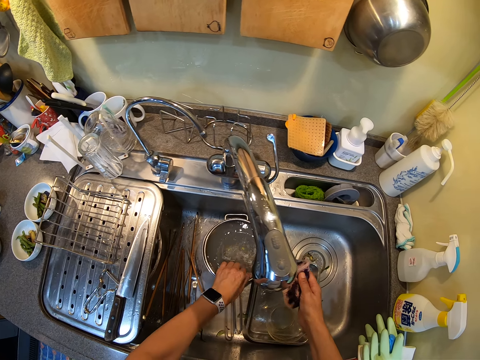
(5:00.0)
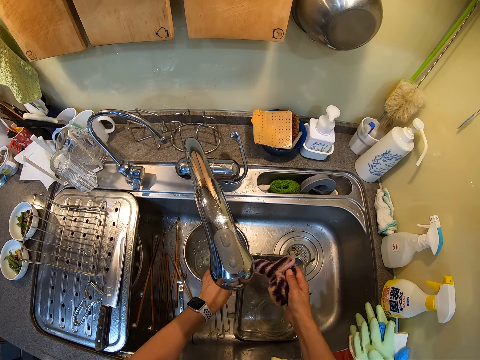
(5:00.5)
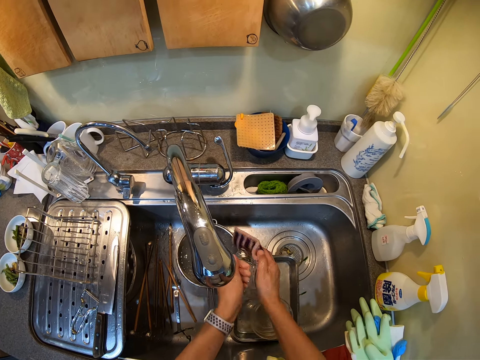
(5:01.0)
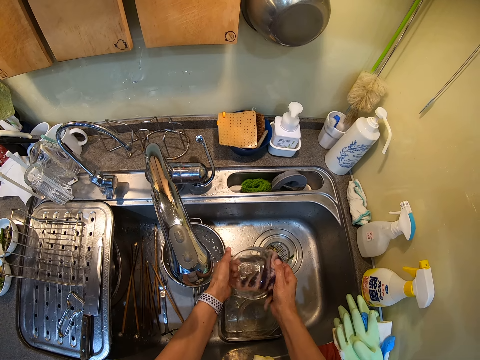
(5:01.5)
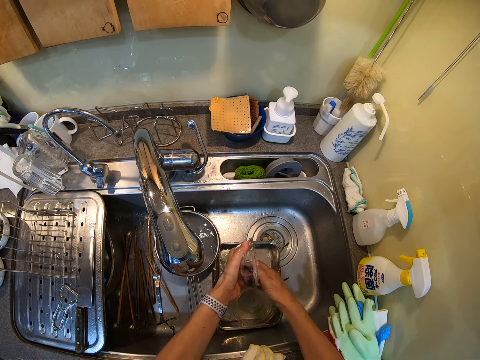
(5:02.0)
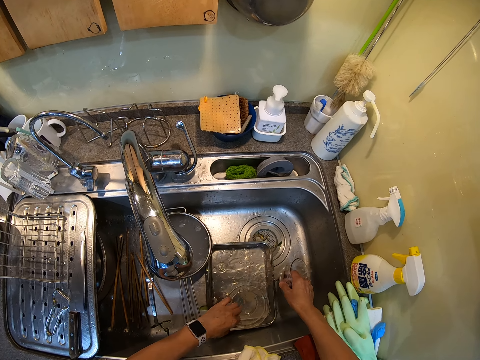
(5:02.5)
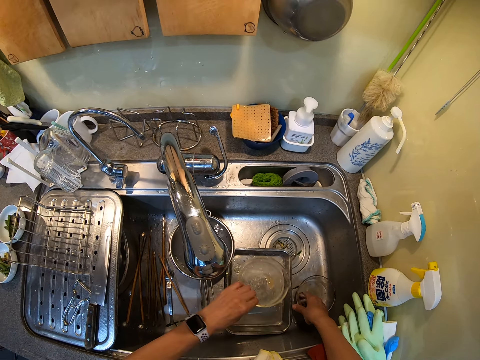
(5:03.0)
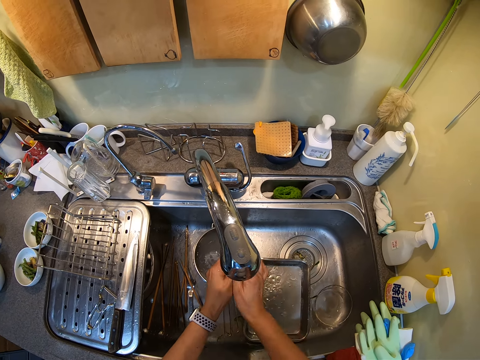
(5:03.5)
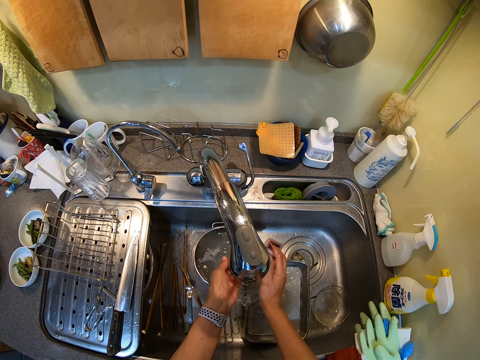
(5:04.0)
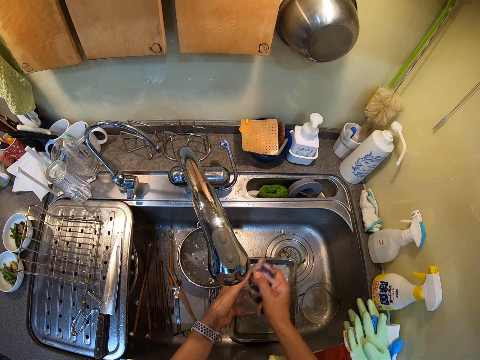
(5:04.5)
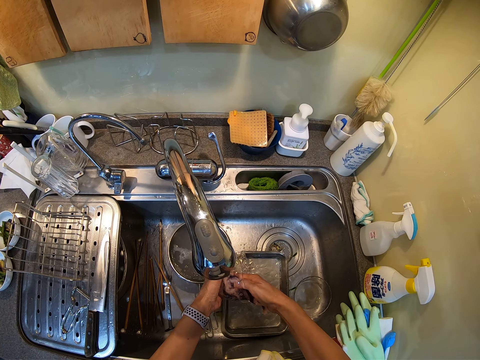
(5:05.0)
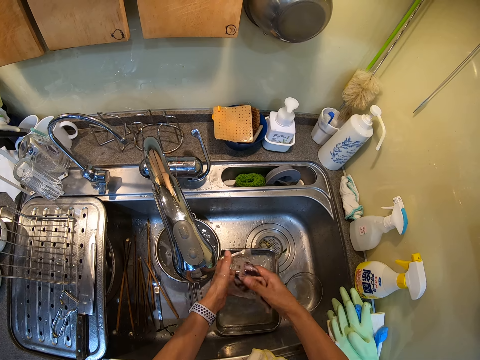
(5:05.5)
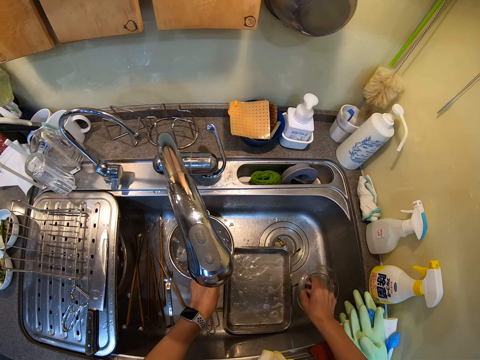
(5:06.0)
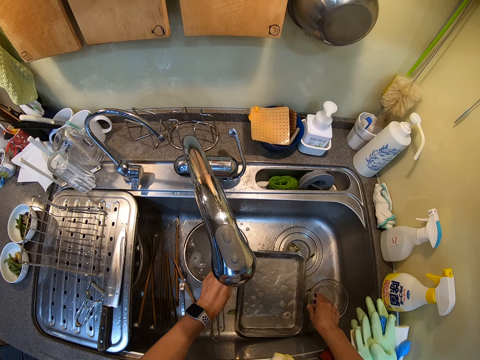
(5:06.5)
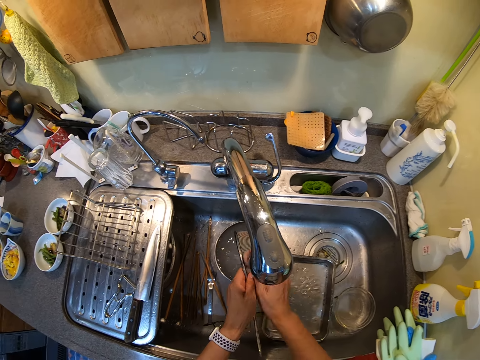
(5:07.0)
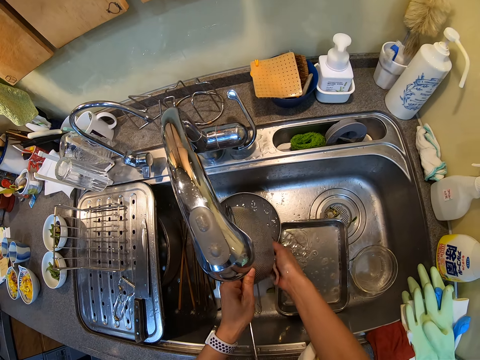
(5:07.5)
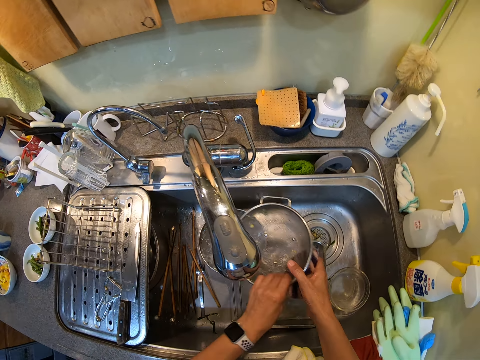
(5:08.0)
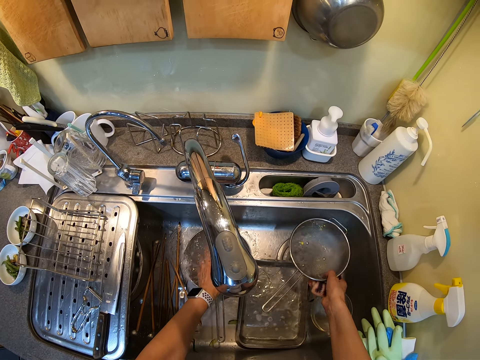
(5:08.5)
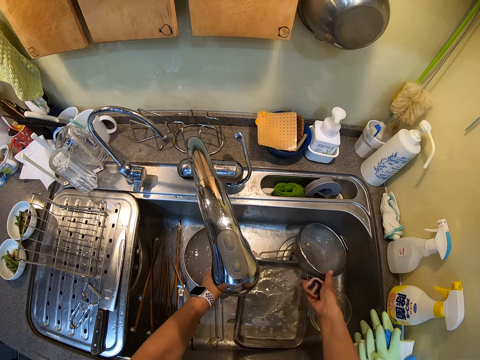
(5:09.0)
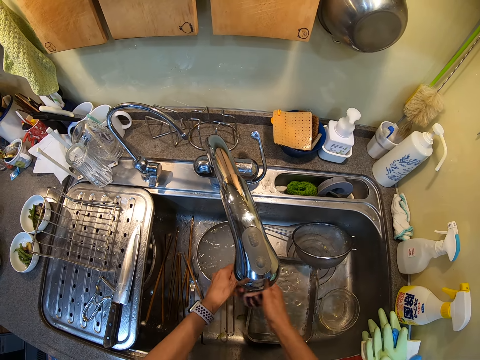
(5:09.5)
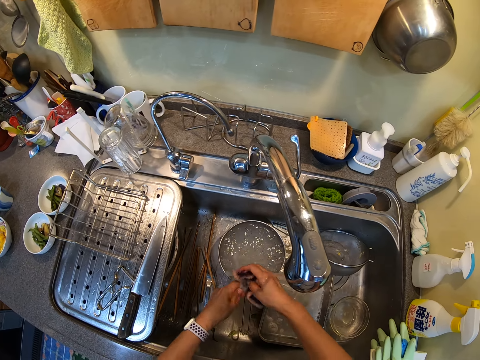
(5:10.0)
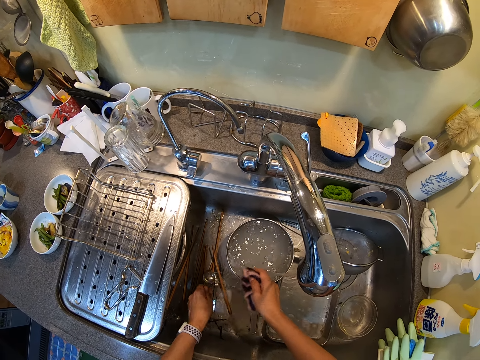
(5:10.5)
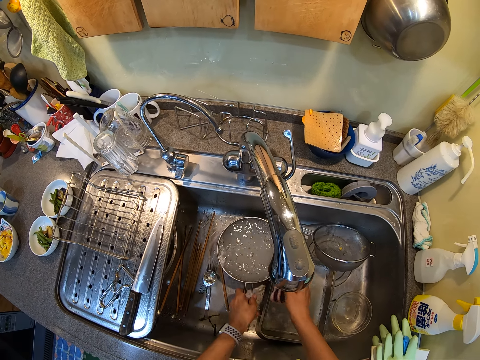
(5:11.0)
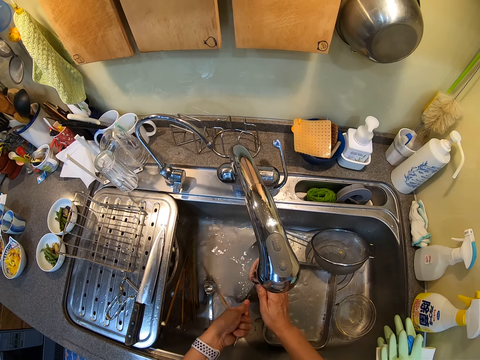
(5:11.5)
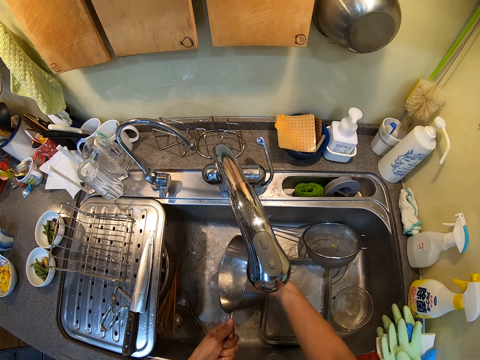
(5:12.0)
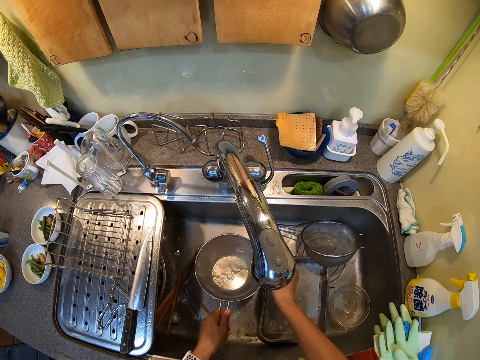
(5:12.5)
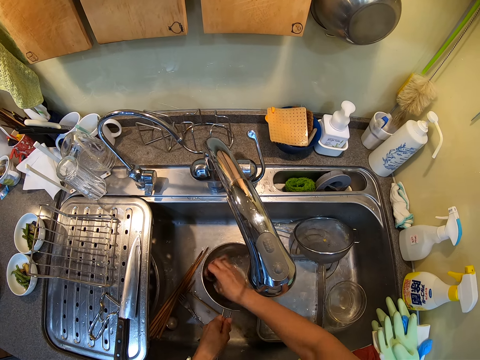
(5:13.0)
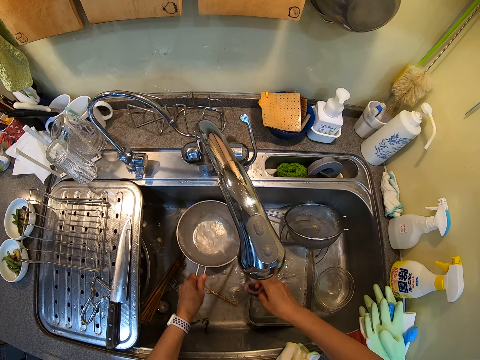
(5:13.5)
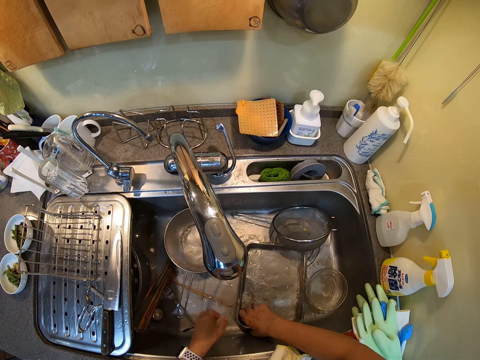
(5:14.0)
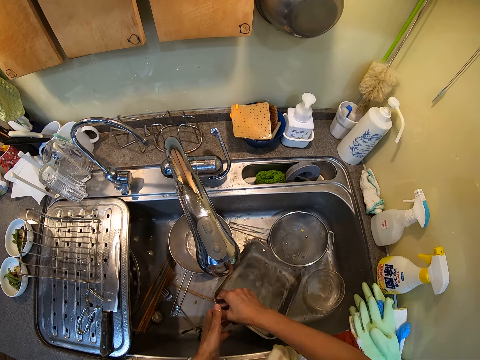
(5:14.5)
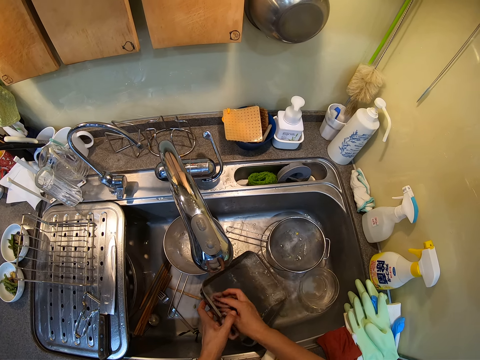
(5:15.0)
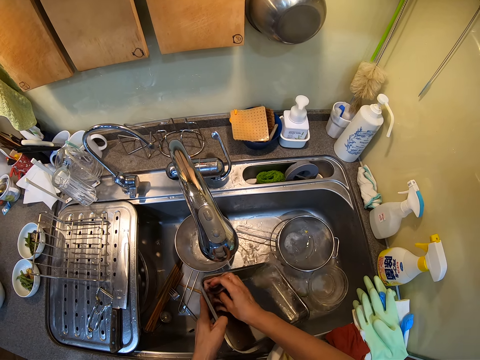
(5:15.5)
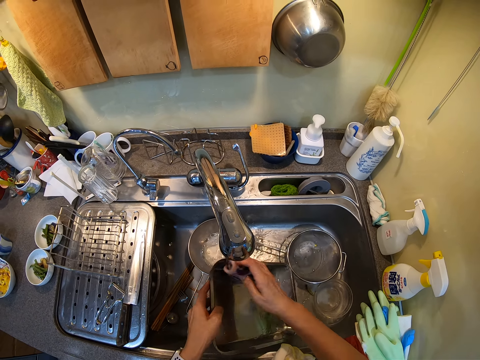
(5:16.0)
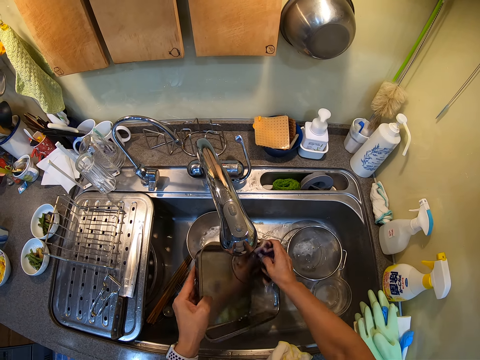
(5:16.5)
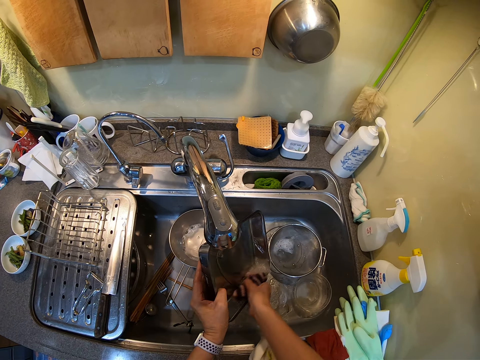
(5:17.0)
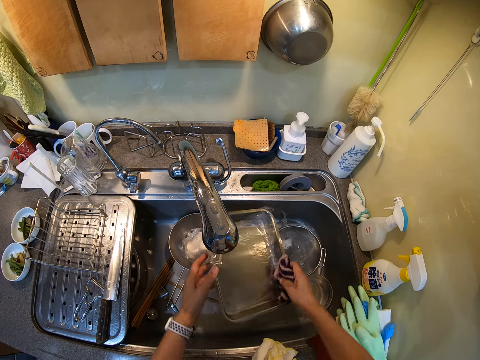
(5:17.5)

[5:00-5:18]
The camera wearer washes the bowl. They place the bowl in the sink. They wash the bowl. They place the bowl in the sink. They wash the sieve. They place the sieve on the sink. They wash the spoon. They place the spoon in the sink. They wash the aluminum basin. They wash the tray.

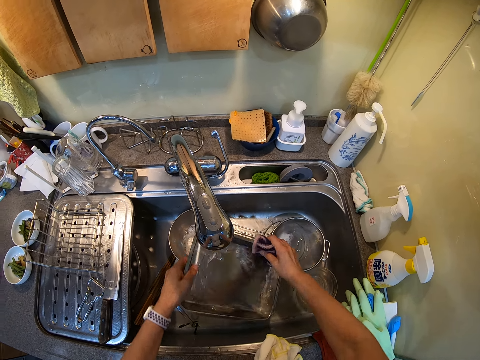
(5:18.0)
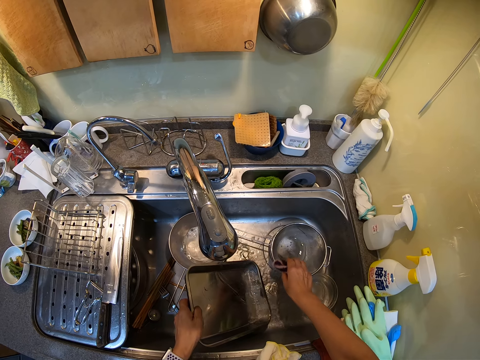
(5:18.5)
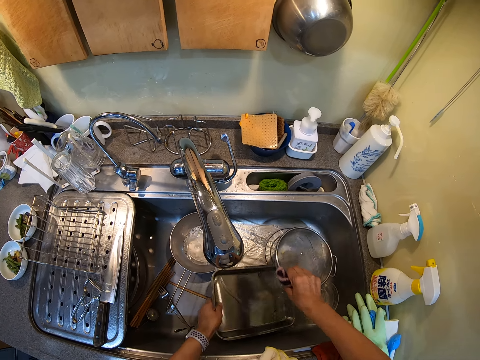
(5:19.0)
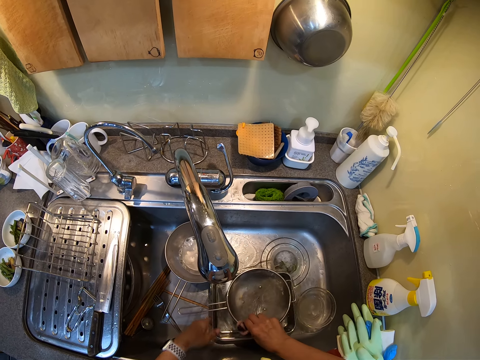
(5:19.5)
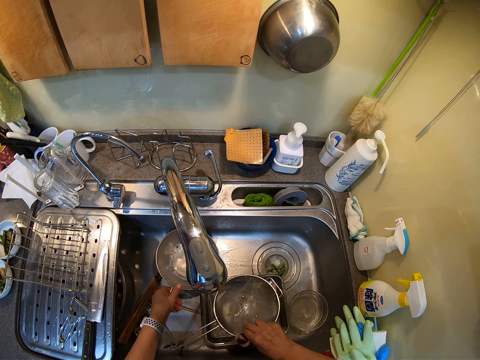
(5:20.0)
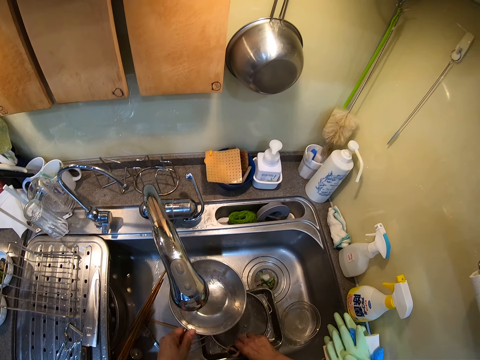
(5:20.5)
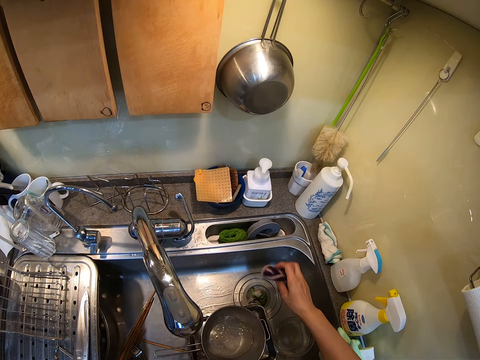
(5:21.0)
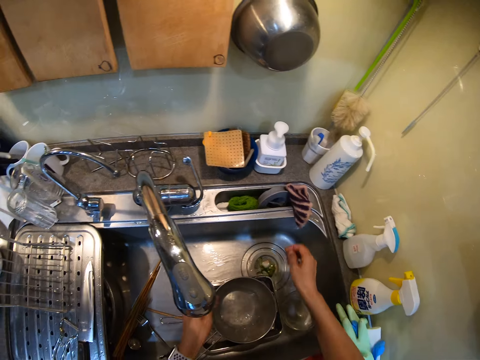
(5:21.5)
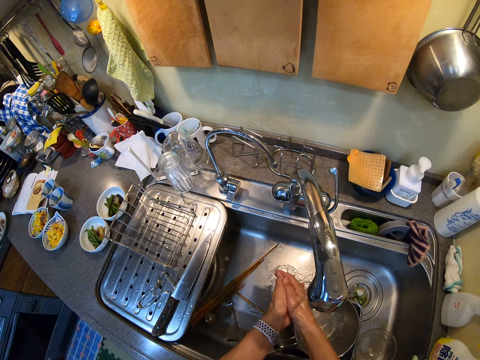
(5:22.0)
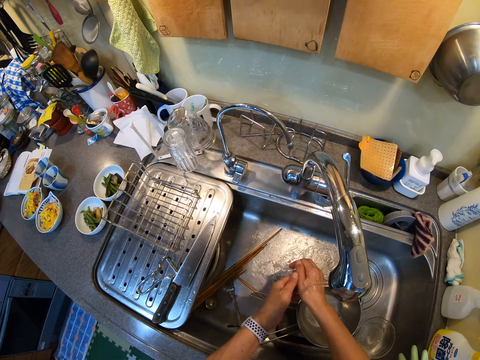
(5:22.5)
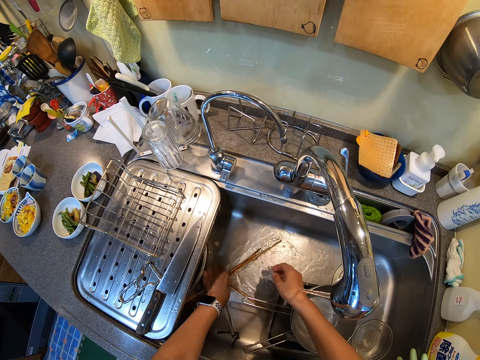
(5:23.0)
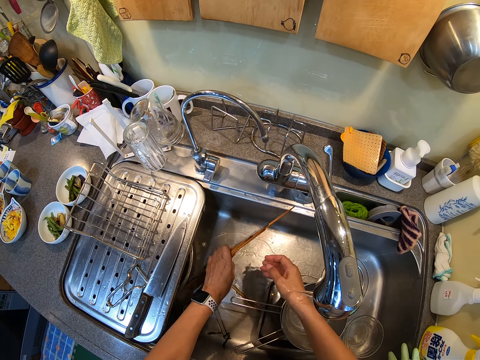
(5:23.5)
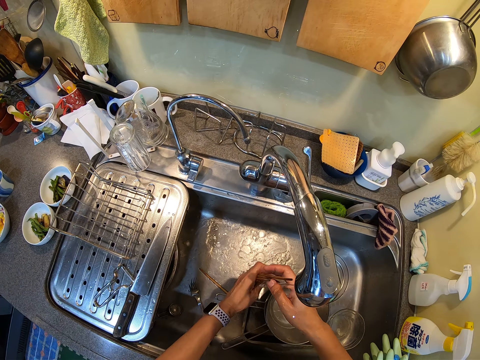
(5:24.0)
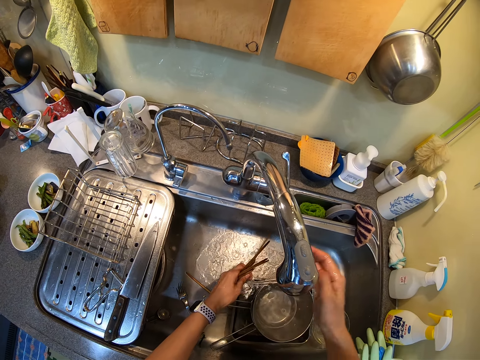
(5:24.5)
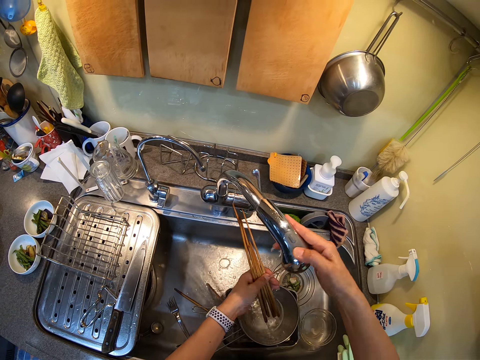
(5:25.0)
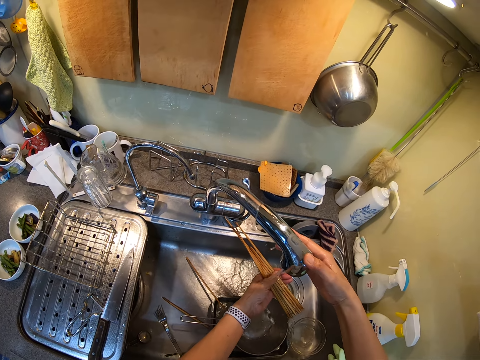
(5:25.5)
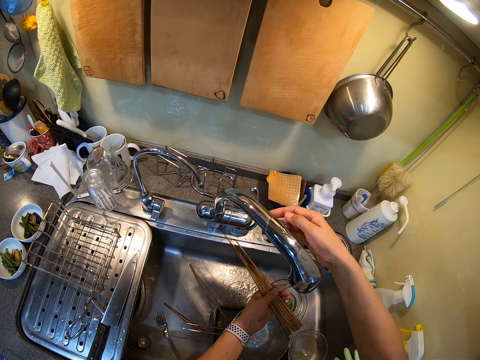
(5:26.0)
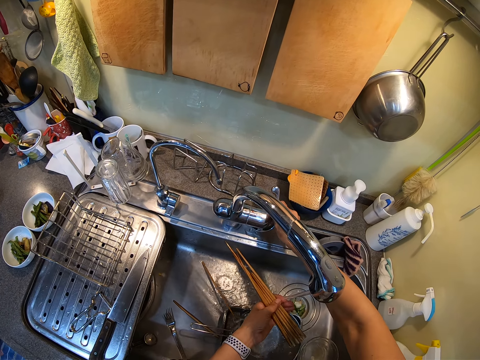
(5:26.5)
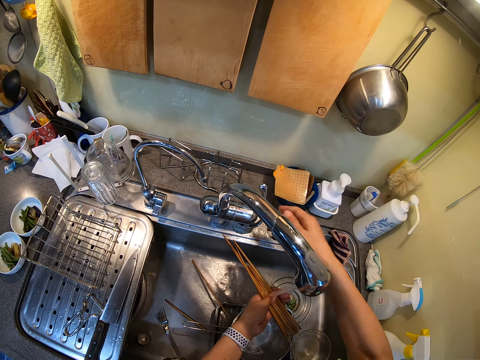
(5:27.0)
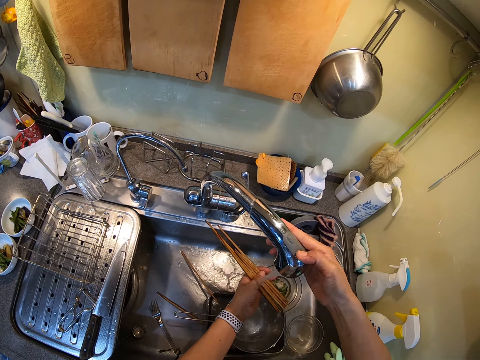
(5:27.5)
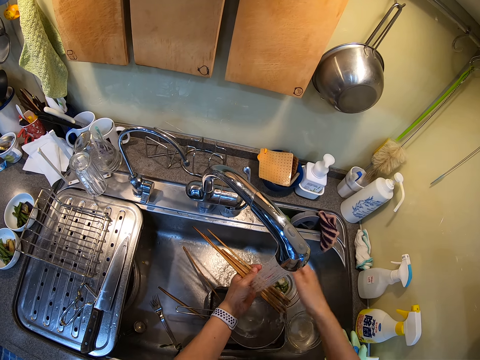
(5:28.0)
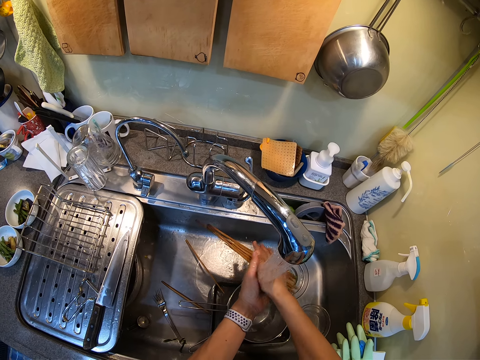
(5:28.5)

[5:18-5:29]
The camera wearer picks up the sieve. They pick up the aluminum tray. They place the sponge on the sink. They pick up the chopsticks. They hold the water tap. They wash the chopsticks.
